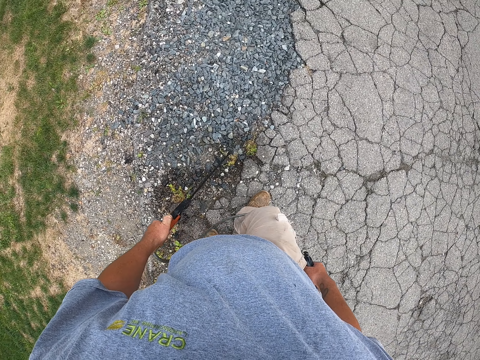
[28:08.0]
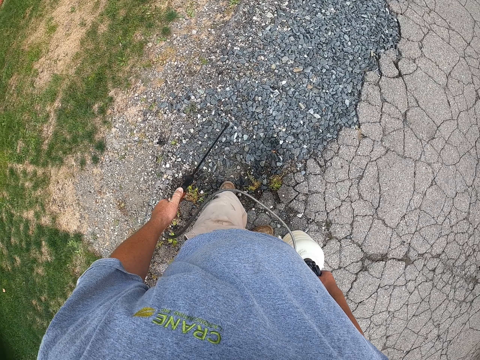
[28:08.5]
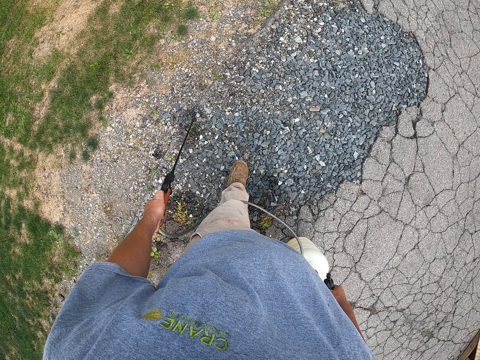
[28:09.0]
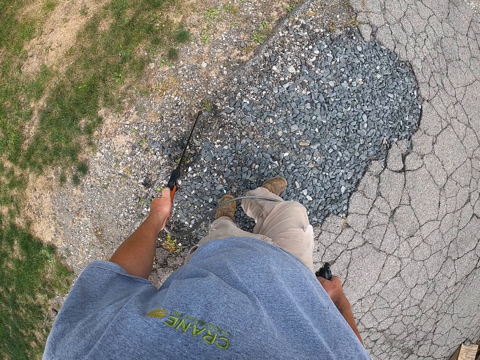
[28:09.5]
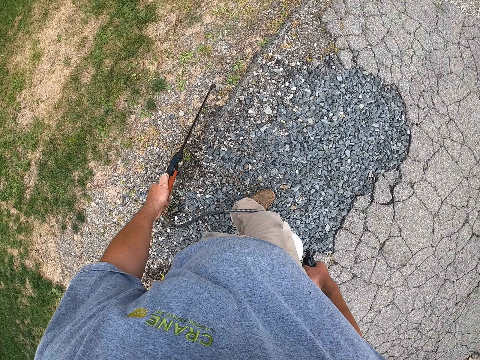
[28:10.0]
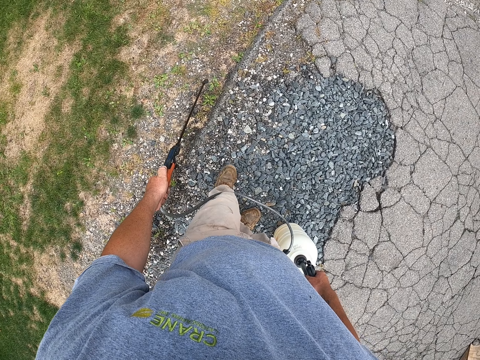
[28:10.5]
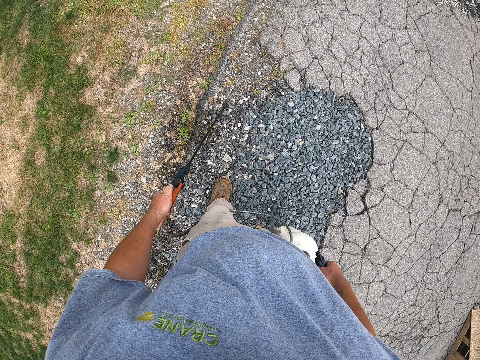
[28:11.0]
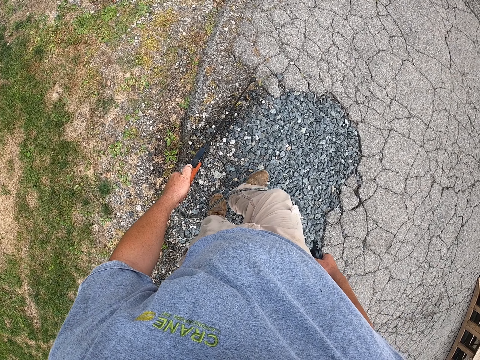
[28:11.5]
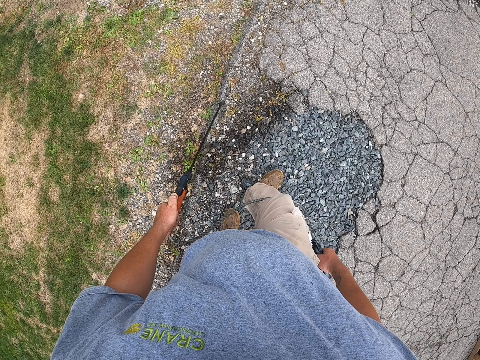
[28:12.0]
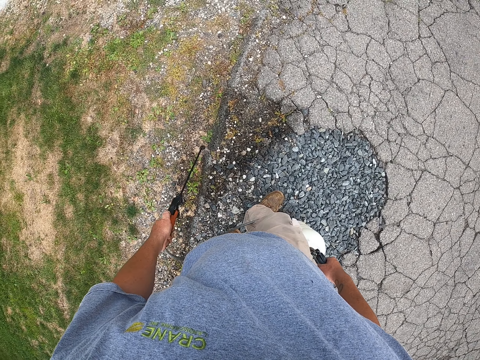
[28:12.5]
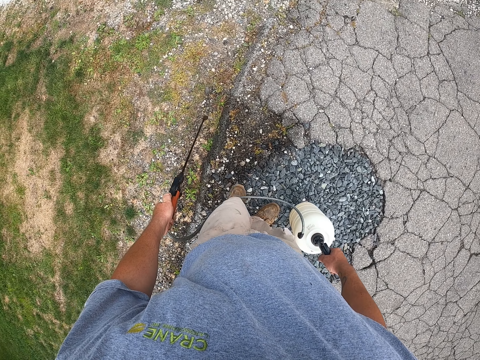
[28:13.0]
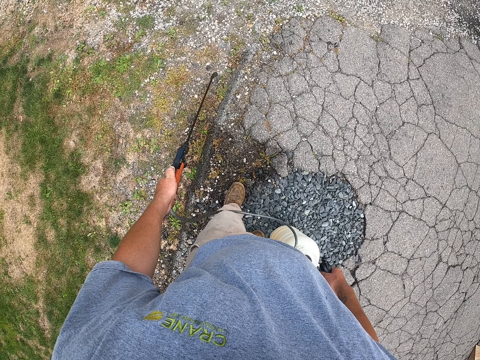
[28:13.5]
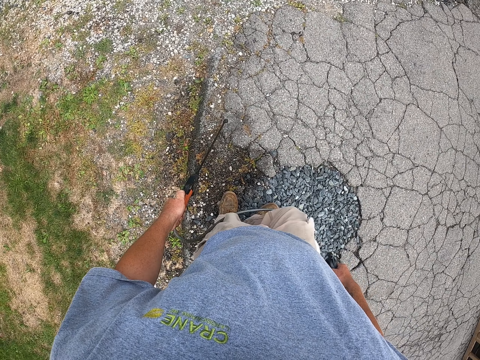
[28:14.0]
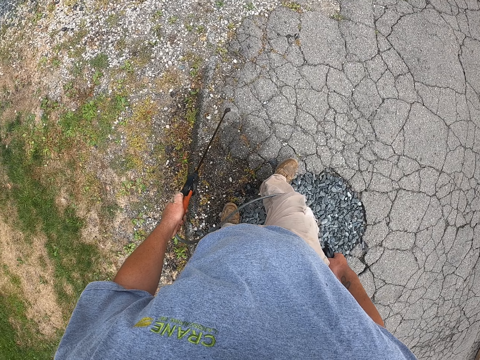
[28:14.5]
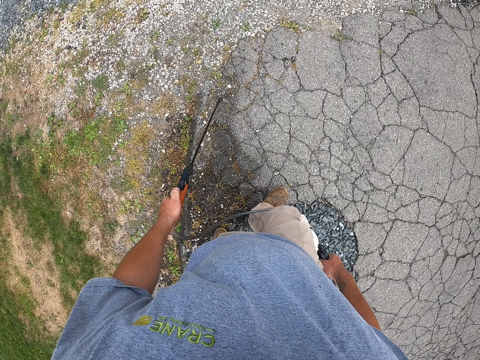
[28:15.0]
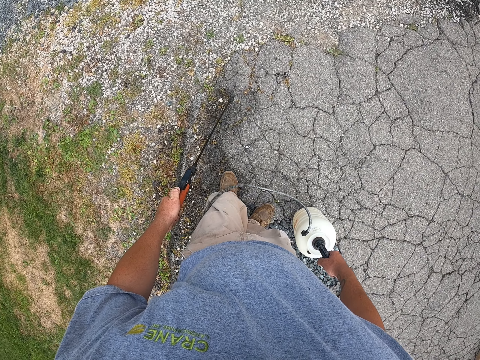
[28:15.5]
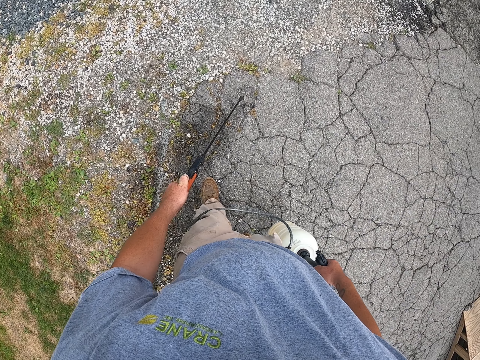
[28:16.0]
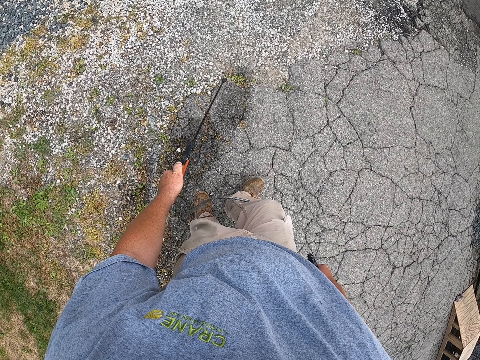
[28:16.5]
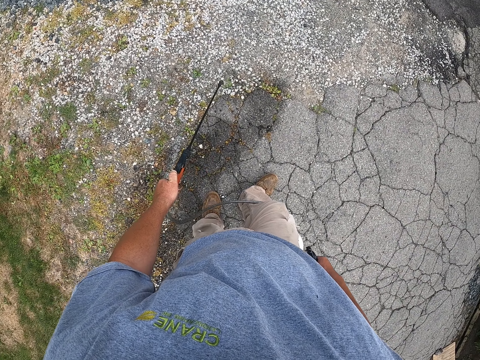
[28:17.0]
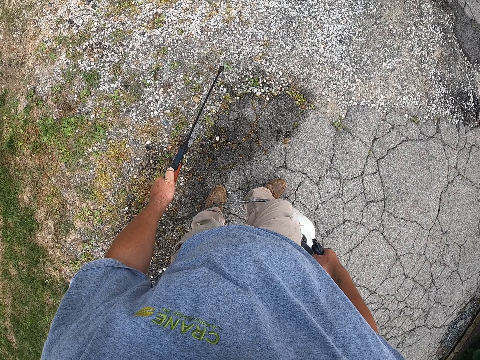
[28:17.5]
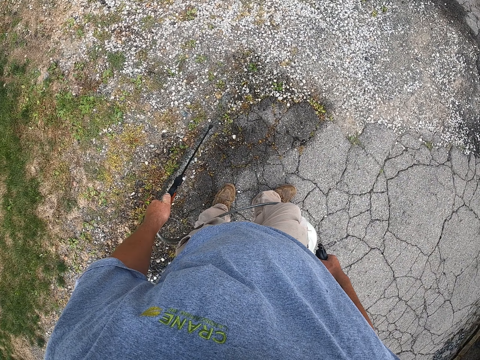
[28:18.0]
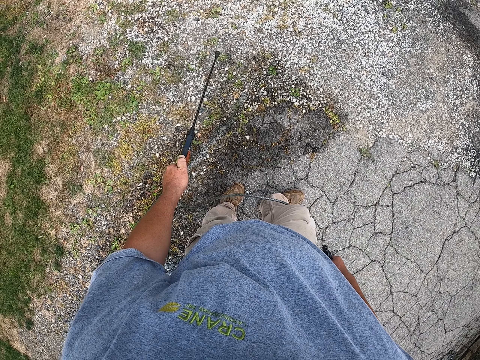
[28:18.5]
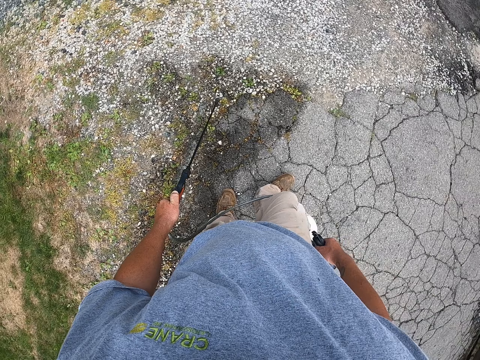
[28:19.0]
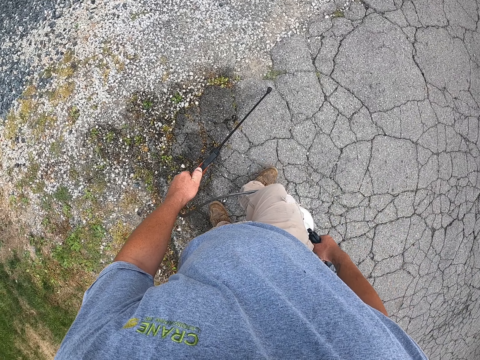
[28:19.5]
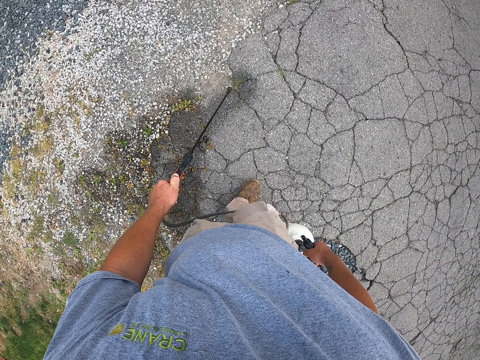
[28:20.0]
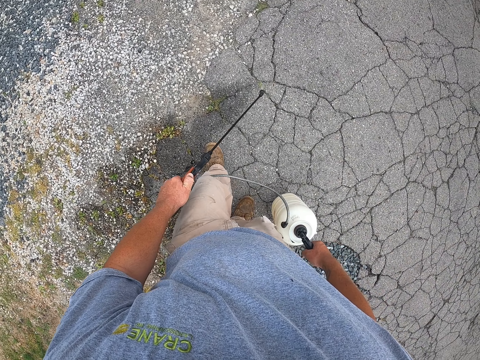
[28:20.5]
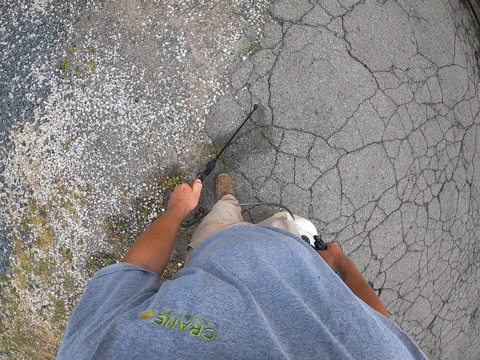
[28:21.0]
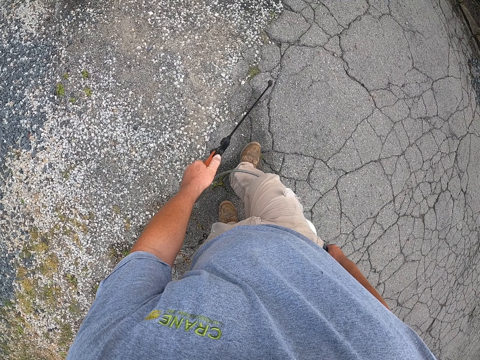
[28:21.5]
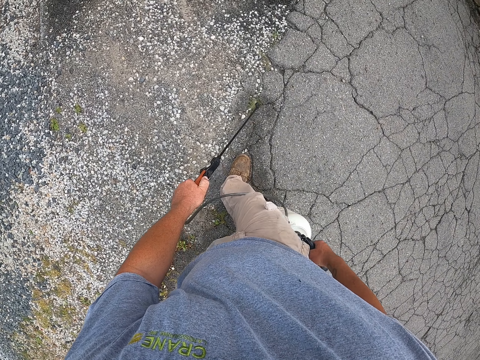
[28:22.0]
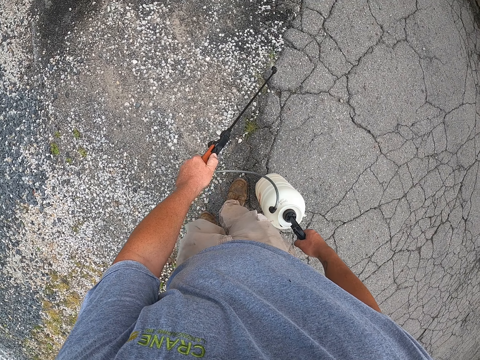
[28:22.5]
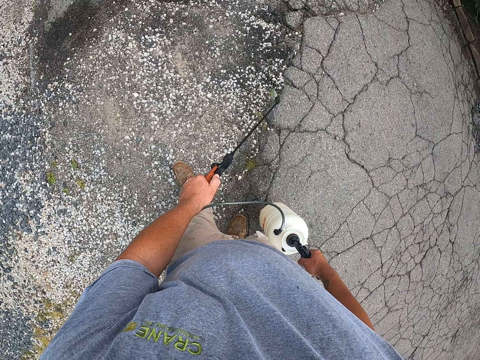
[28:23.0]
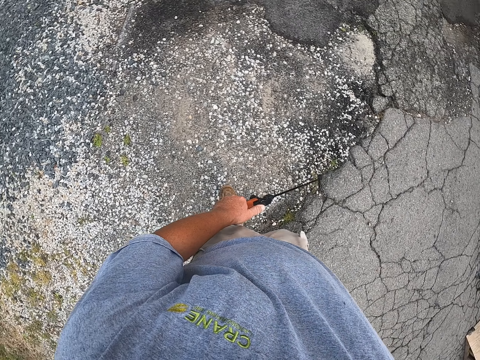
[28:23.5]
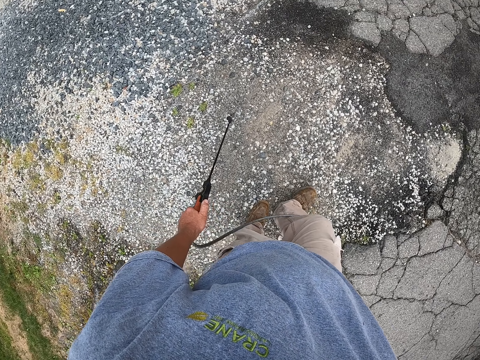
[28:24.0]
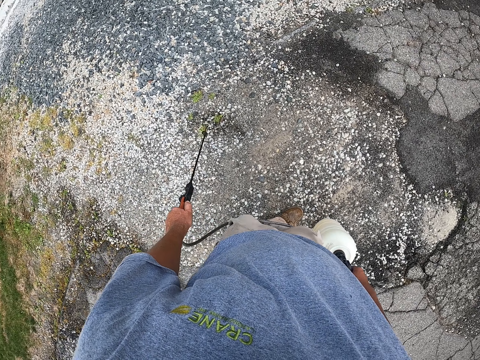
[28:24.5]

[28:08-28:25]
The camera wearer stands while they spray water on the grass. They spray water with a sprayer gun on the surface of the road where grass has grown while they walk.

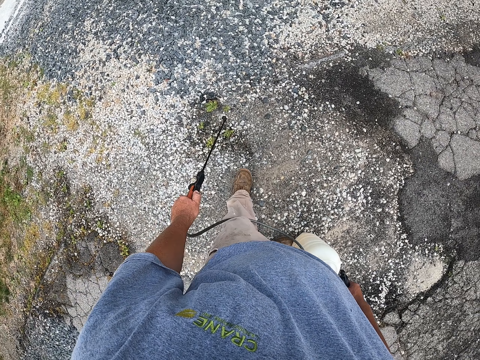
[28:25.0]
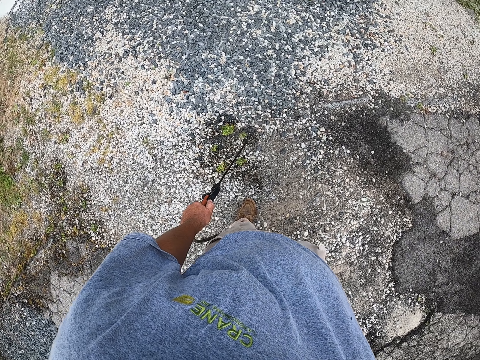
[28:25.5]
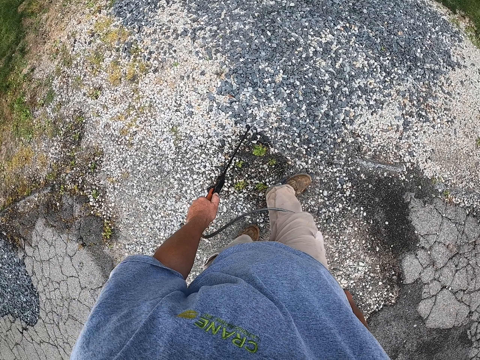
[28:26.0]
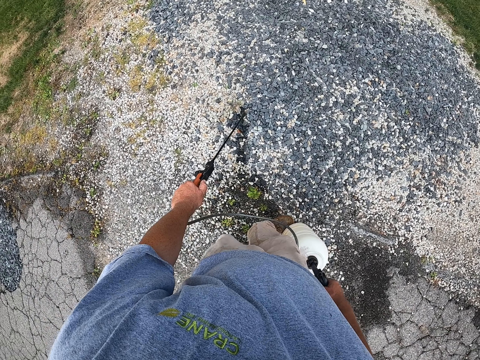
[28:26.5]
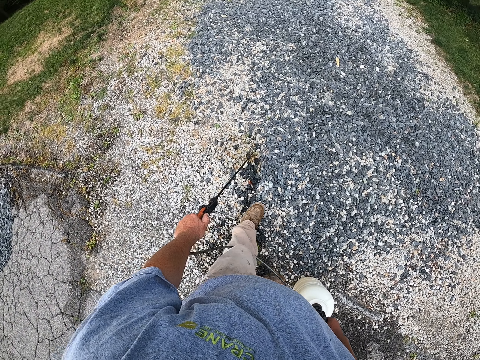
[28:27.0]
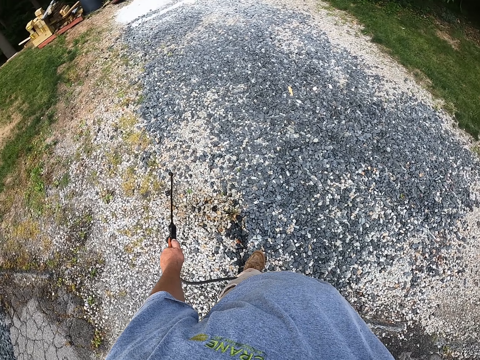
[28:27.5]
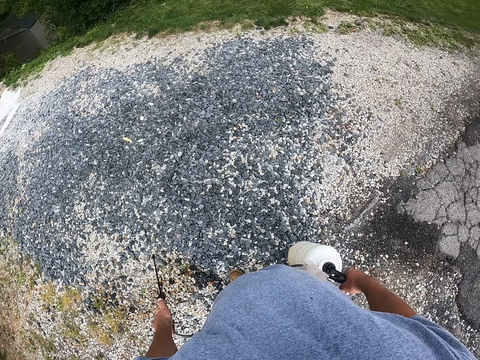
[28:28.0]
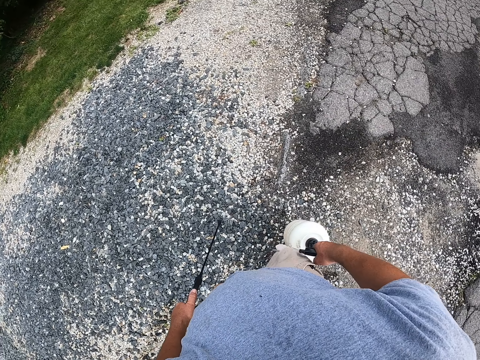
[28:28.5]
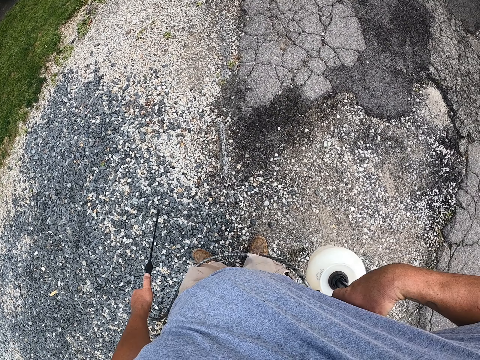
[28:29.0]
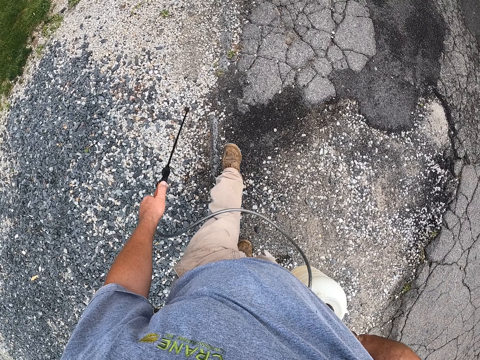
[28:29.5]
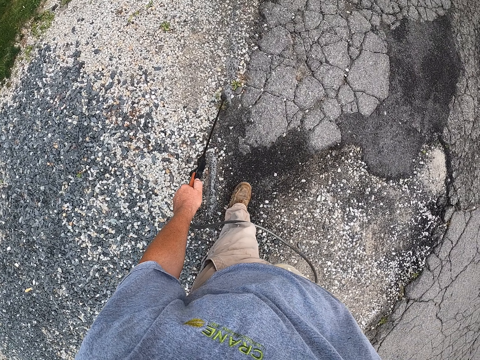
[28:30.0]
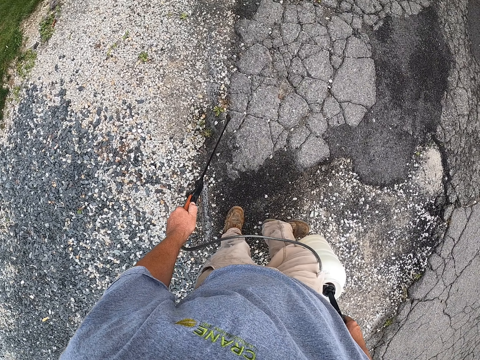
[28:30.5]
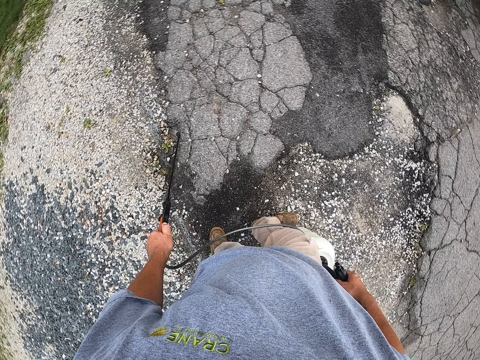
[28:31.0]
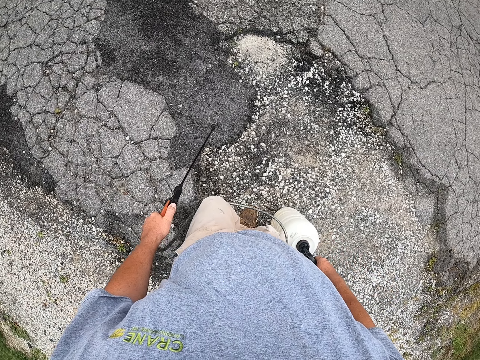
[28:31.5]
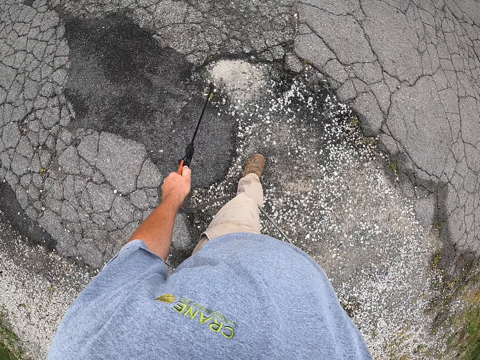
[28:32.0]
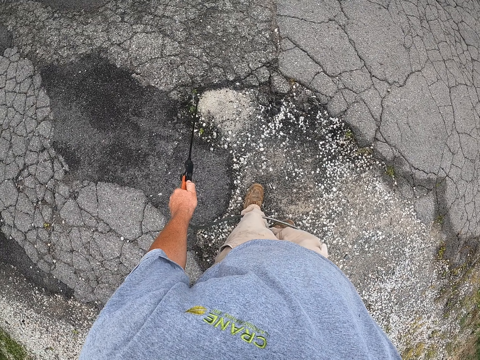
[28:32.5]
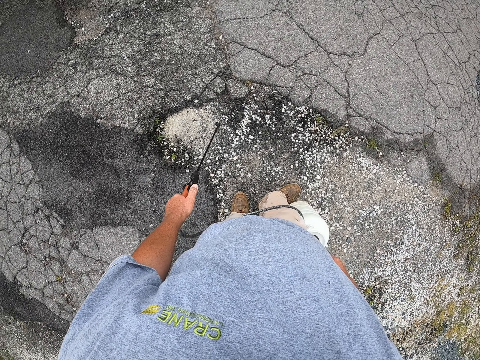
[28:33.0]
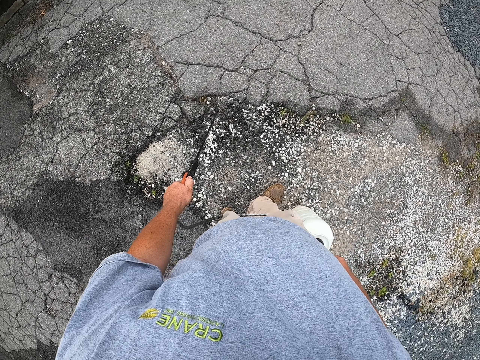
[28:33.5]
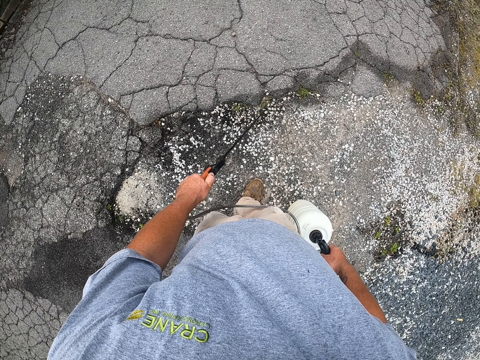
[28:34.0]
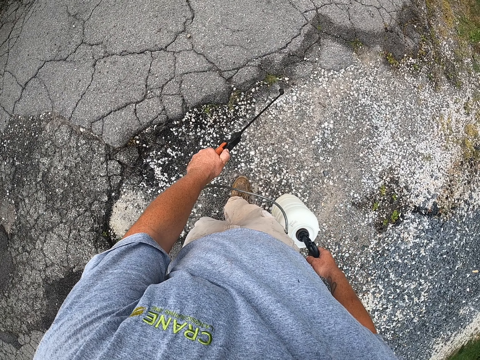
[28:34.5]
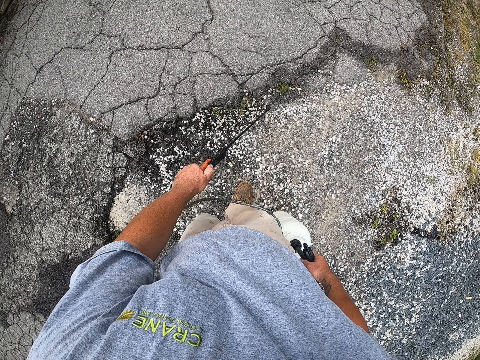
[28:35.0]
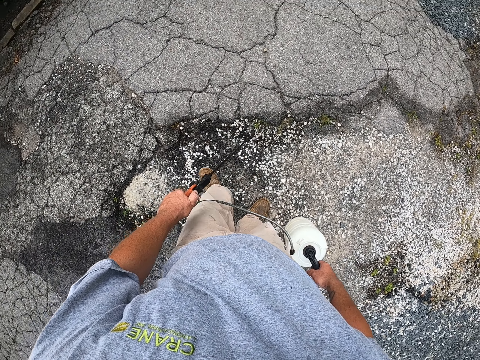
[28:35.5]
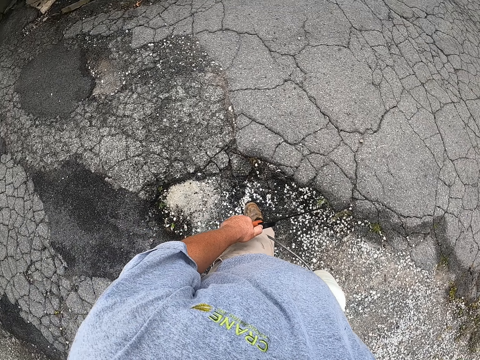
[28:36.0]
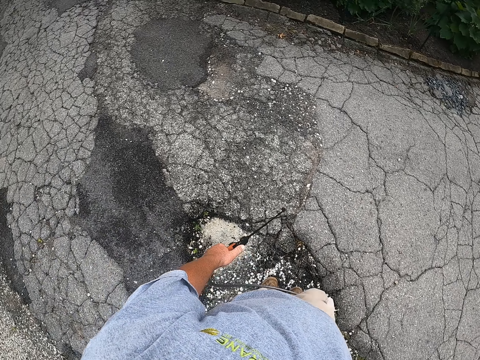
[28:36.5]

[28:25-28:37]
The camera wearer lifts the right hand on his body. He sprays water with a sprayer gun on the surface of the road where grass has grown while he walks.
